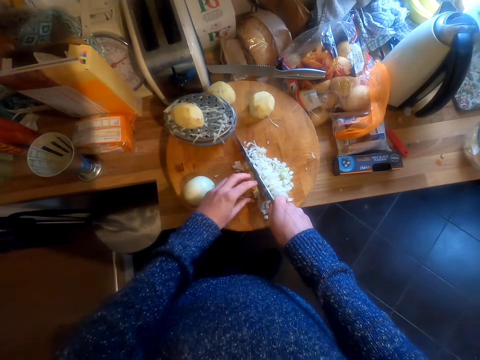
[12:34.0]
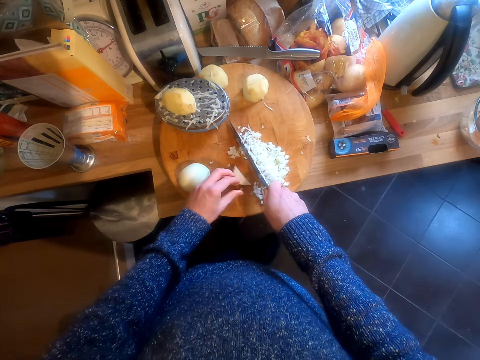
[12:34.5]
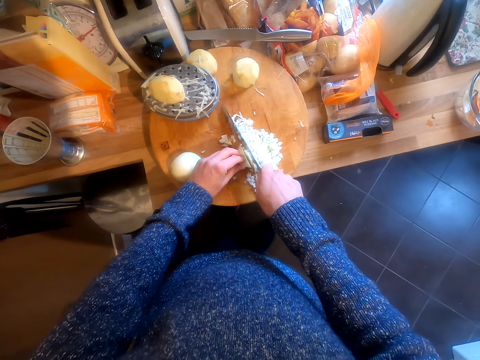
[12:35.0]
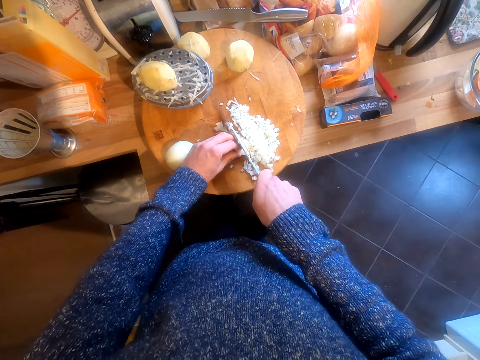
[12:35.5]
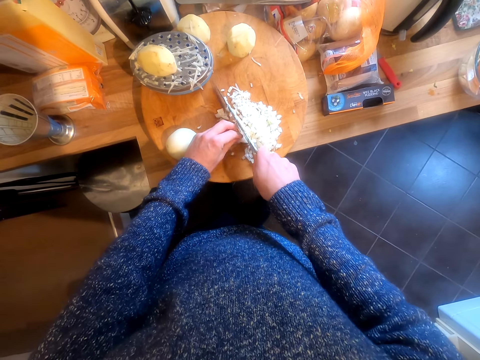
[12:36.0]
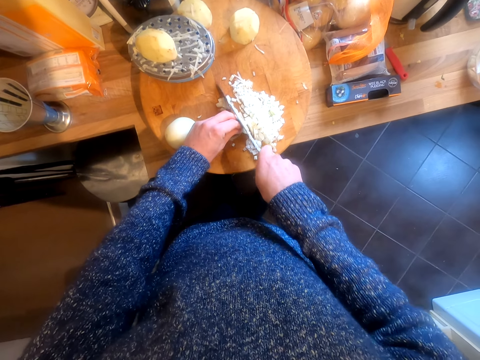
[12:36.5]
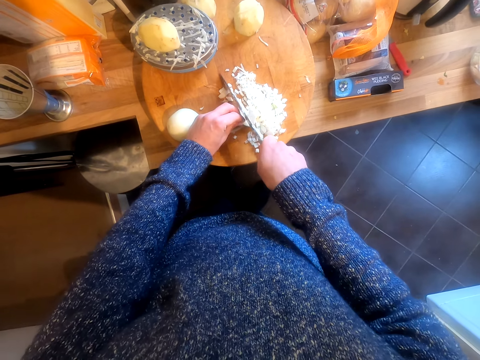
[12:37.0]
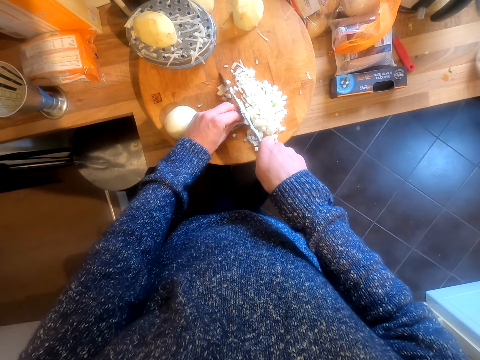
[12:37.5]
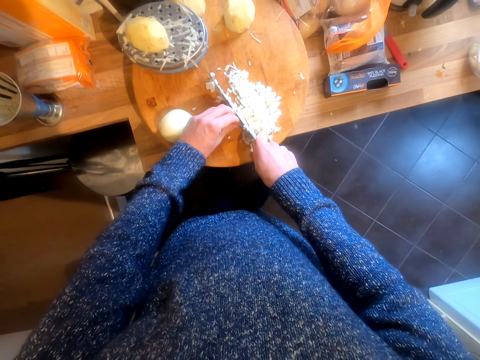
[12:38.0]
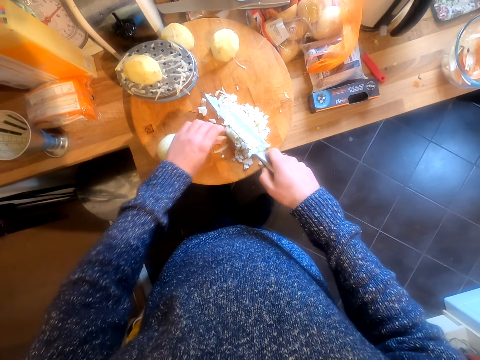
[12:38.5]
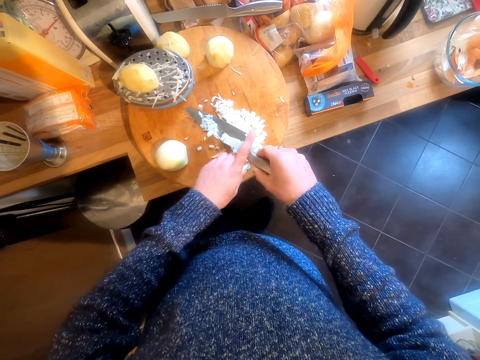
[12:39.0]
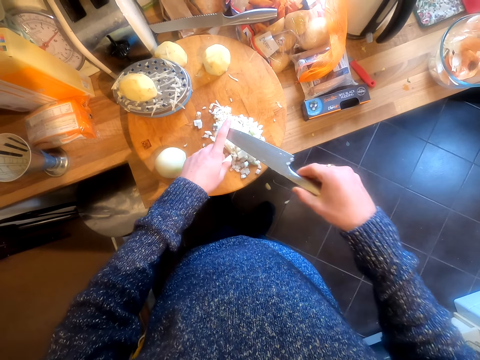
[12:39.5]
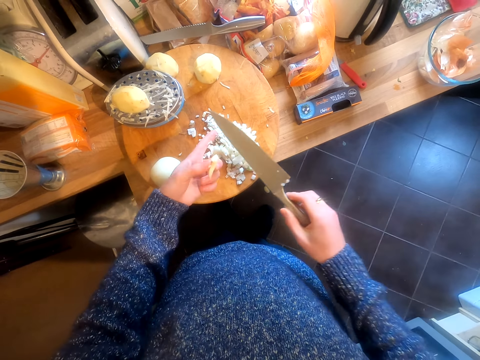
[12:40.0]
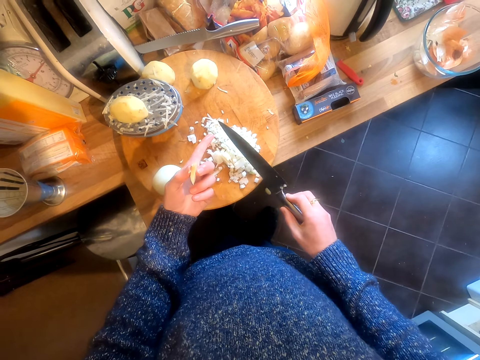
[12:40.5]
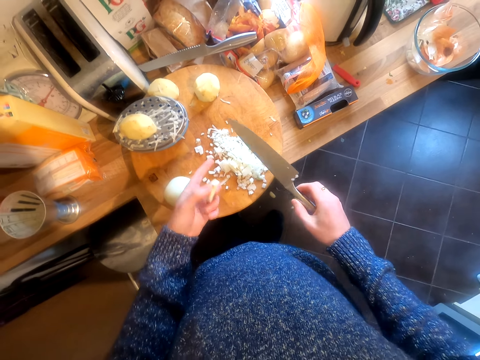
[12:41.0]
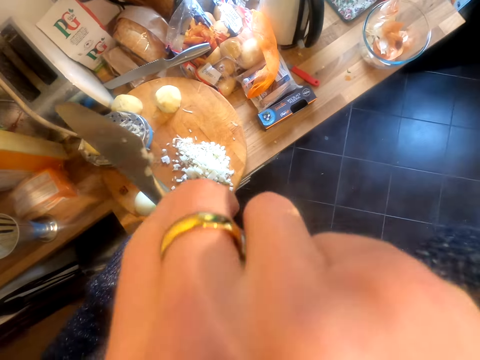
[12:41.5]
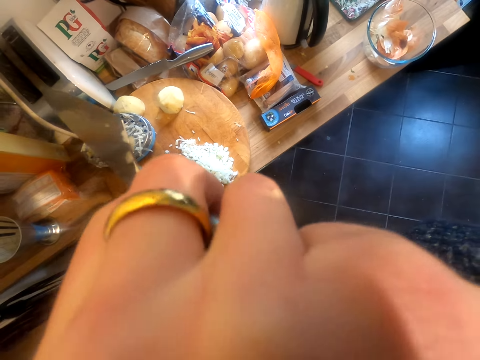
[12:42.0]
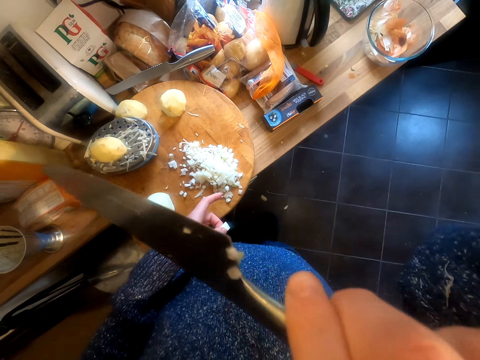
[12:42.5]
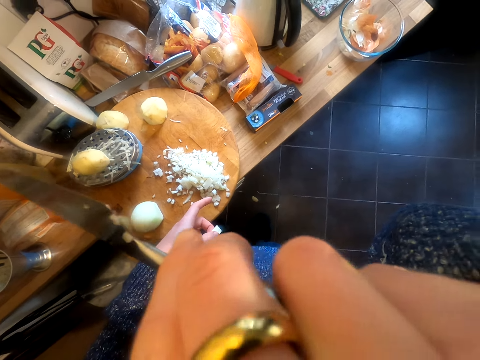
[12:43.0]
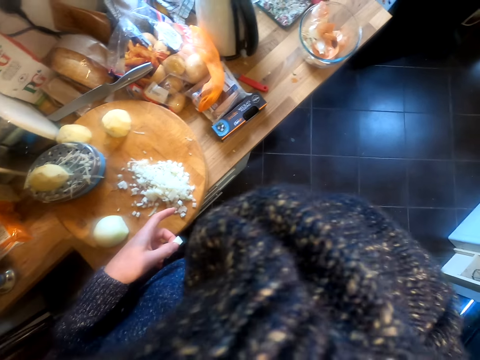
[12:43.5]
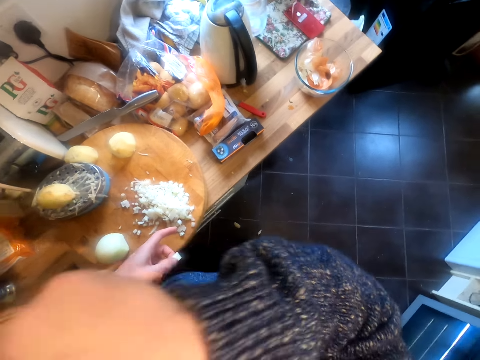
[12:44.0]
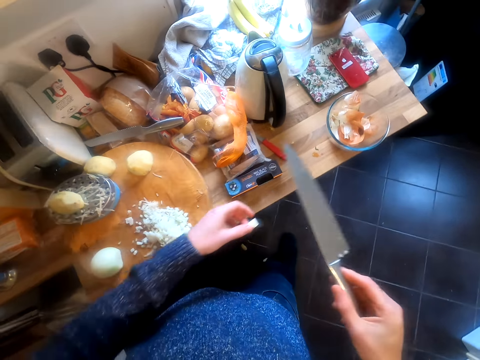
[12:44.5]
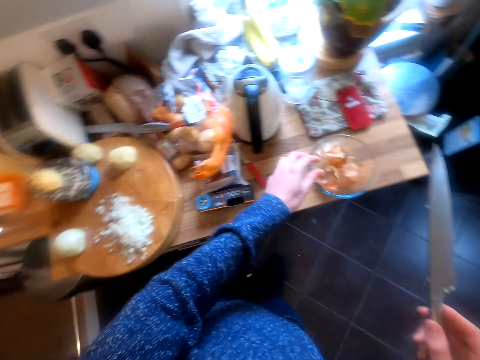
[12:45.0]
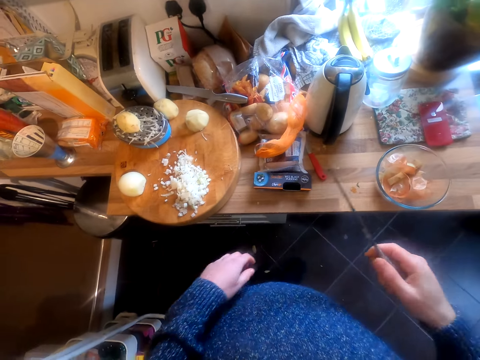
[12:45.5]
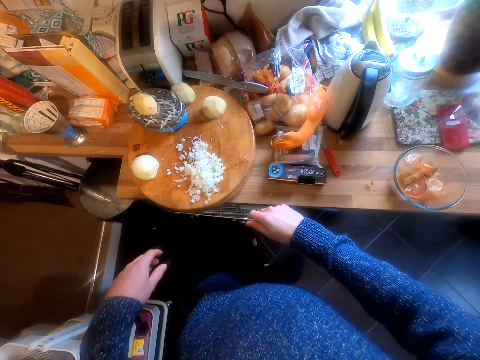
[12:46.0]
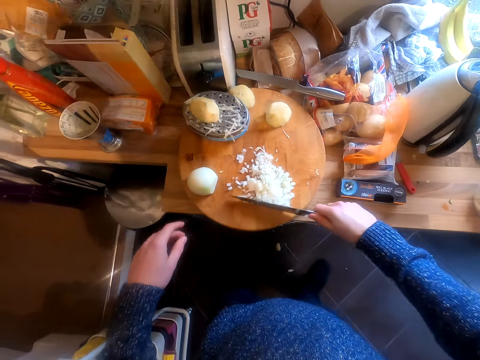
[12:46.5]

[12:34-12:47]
The camera wearer moves the piece of onion. He chops the onion. He removes the onions on the knife. He wipes his face. He puts a piece of onion in the bowl.

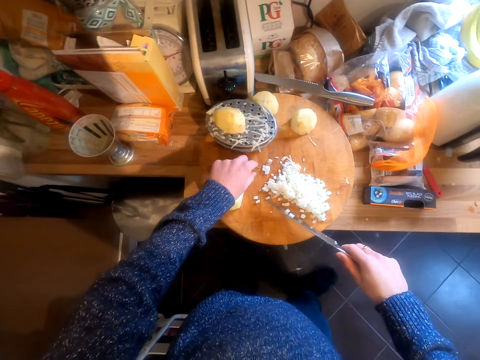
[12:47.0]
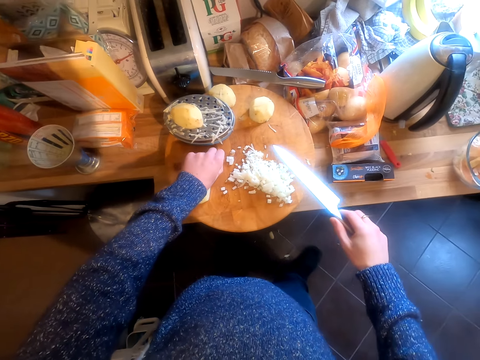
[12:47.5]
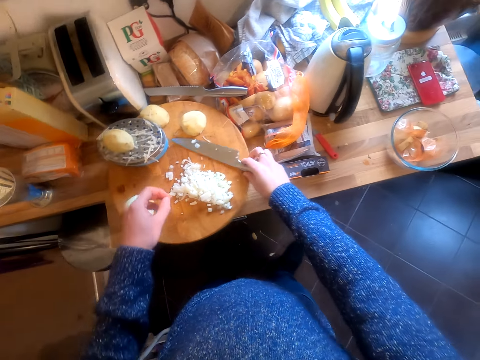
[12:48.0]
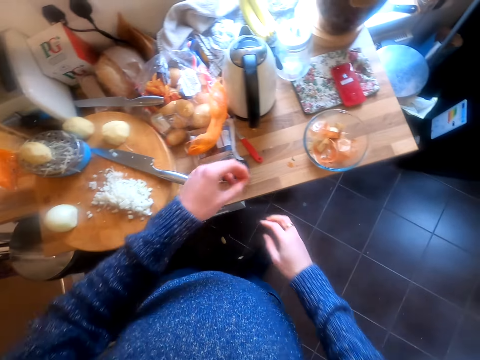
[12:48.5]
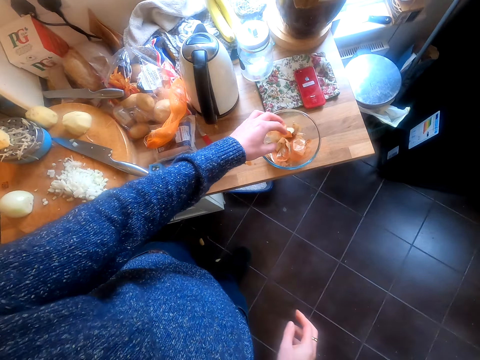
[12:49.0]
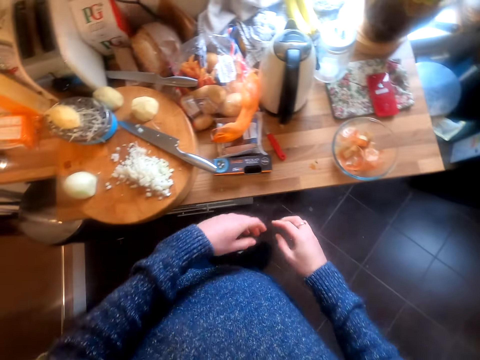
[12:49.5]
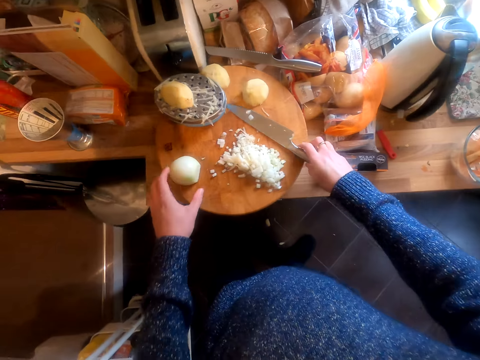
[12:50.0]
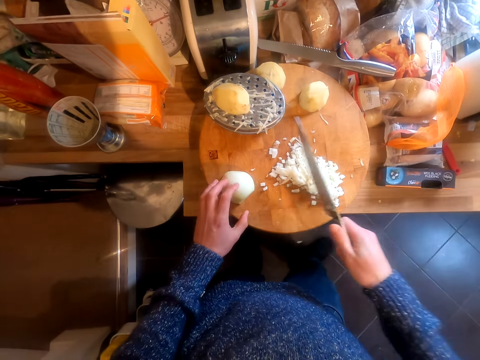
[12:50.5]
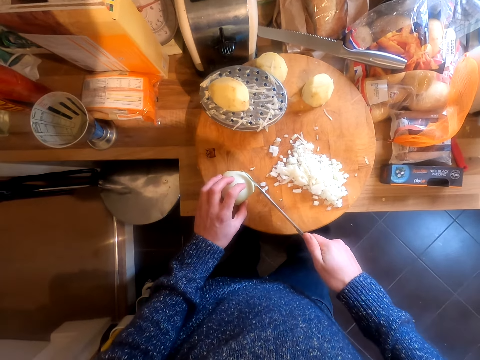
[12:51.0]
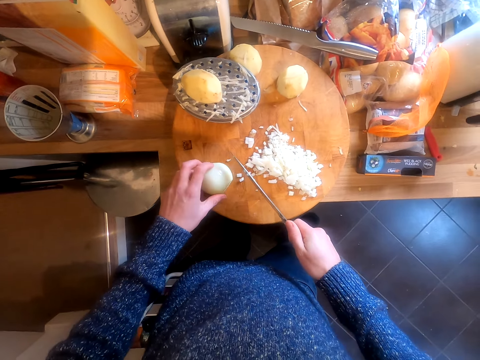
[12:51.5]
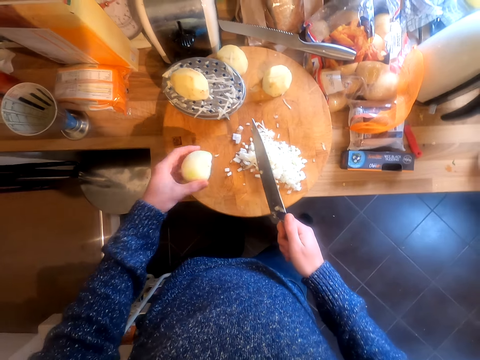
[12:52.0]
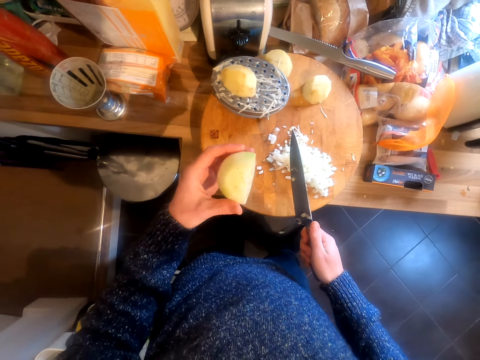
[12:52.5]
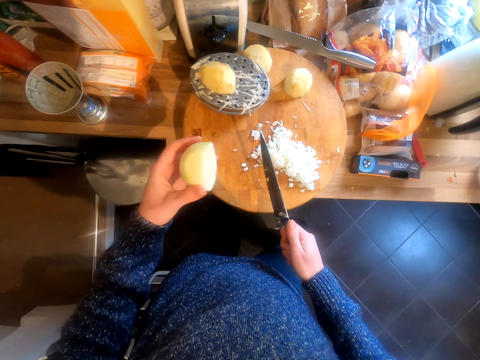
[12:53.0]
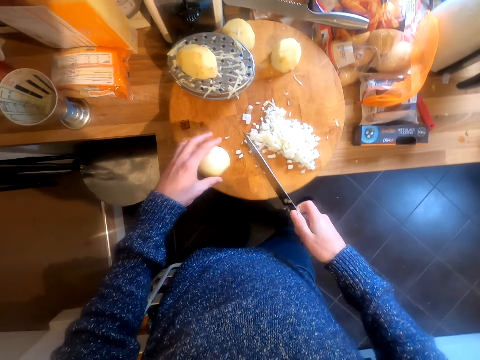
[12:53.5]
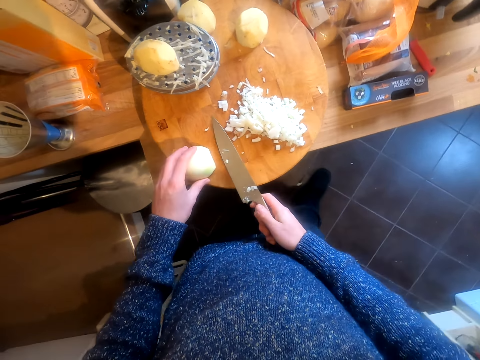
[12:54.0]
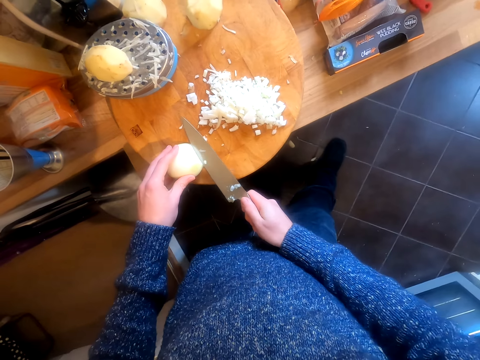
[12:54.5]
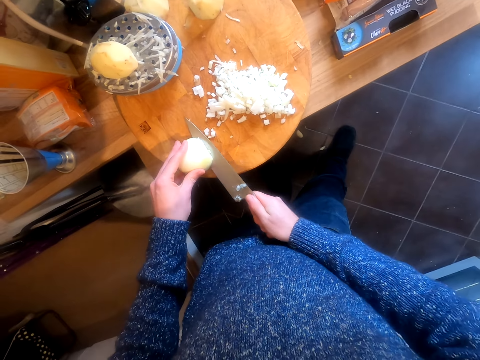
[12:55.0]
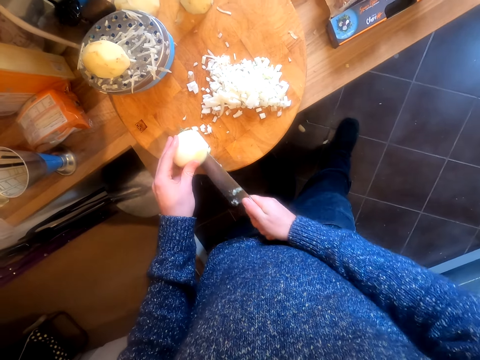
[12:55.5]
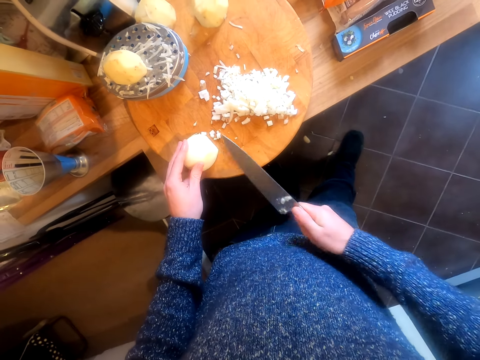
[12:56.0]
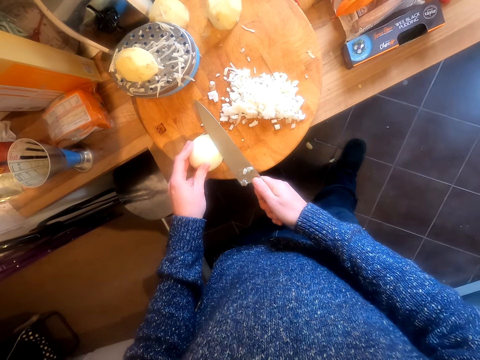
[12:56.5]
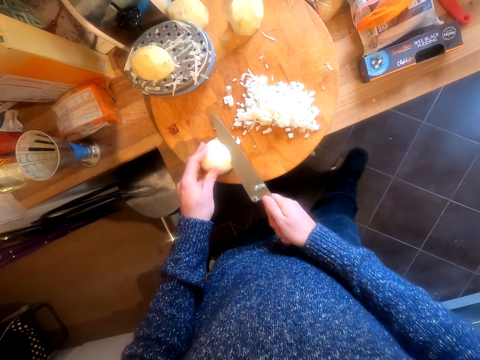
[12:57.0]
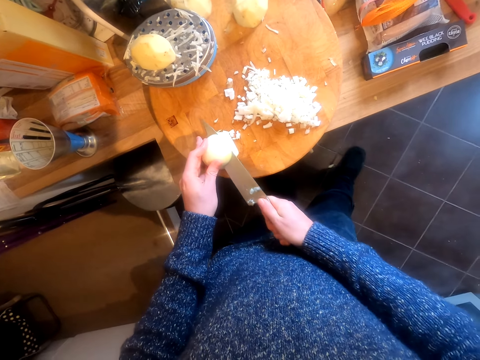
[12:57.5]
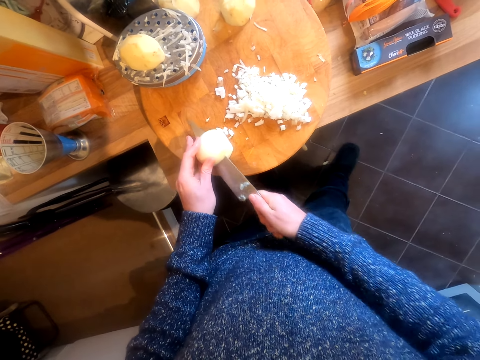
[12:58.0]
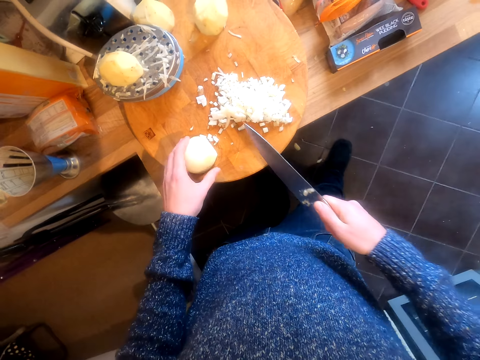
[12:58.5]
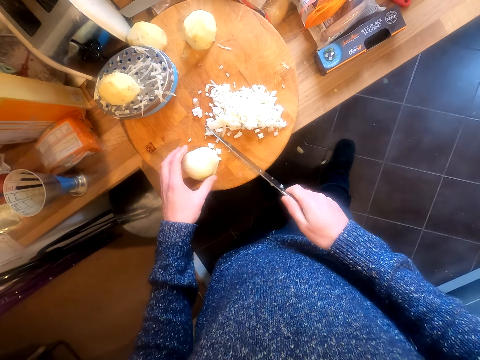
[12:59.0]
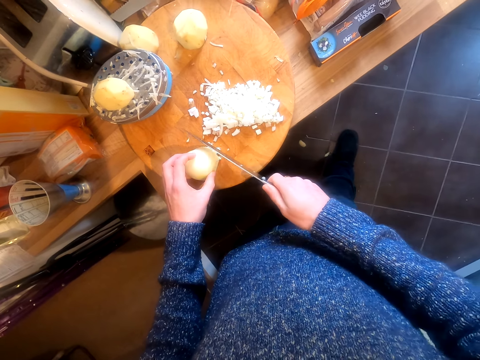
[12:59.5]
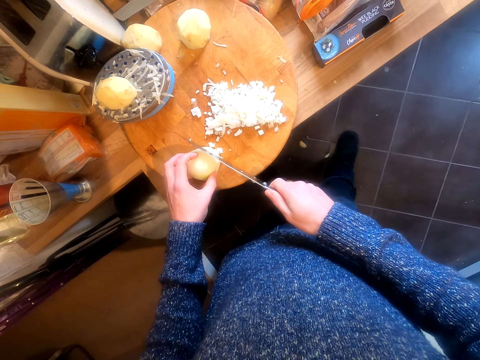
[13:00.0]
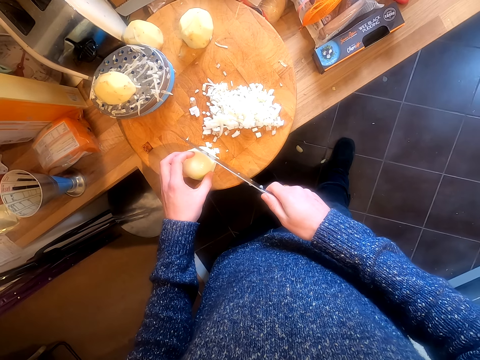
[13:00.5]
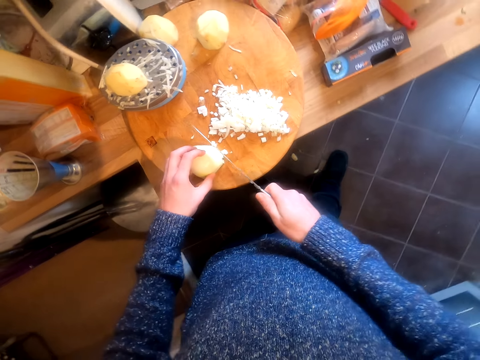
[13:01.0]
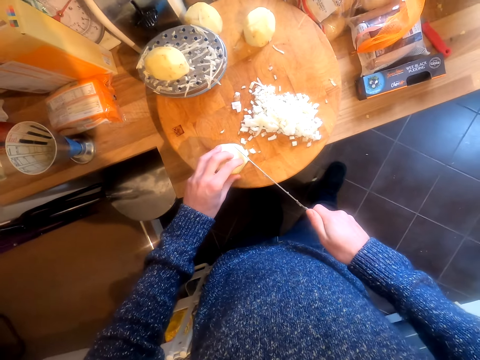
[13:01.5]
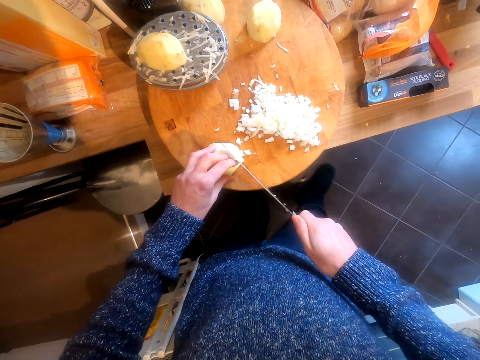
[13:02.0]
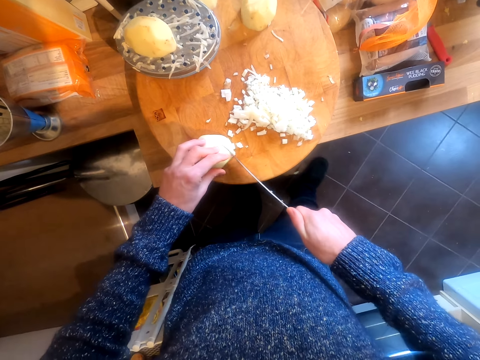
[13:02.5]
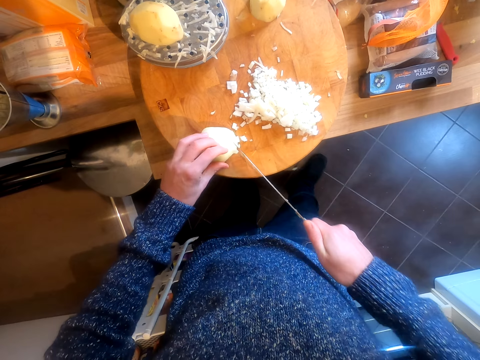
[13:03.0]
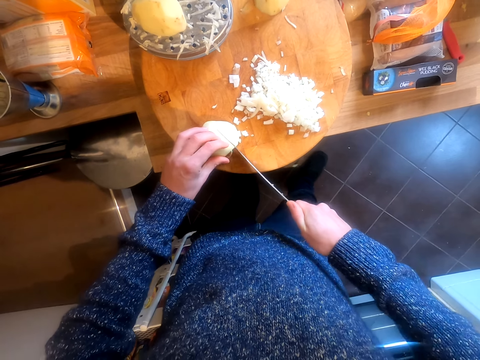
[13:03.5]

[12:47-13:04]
The camera wearer moves the pieces of onions. They pick up something. They put the knife on the chopping board. They throw dirt into the bowl. They pick up the knife. They hold the onion. They chop the onions. They lift the onion. They look at the onion. They put the onion on the chopping board. They slice the onion. They turn the onion. They look at the onion. They slice the onion.
